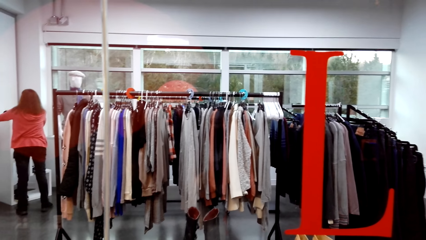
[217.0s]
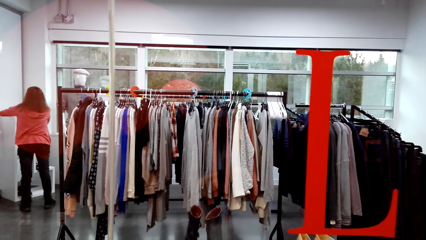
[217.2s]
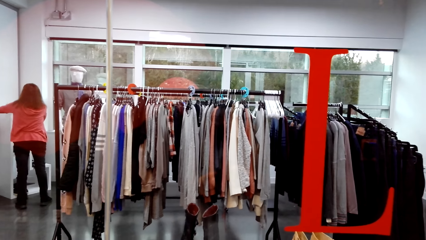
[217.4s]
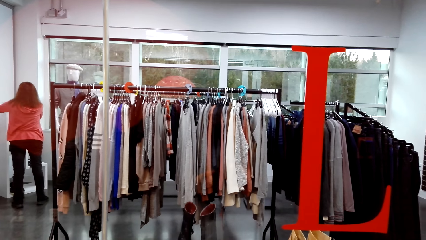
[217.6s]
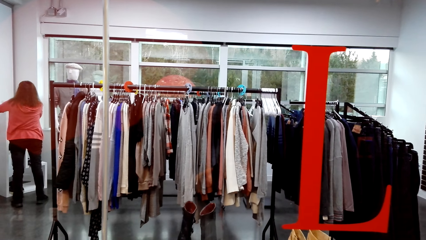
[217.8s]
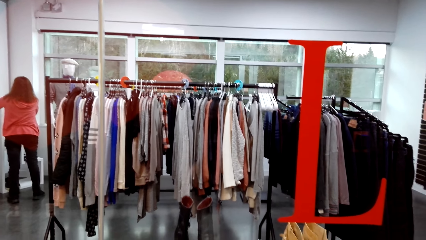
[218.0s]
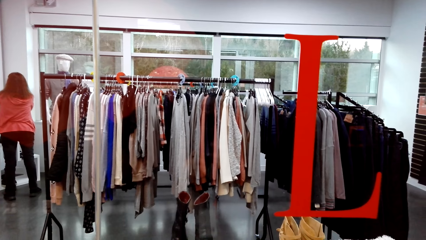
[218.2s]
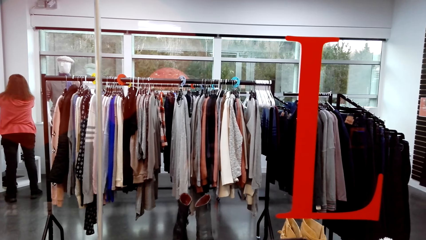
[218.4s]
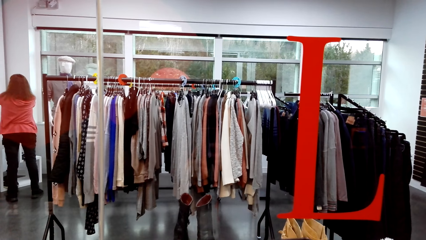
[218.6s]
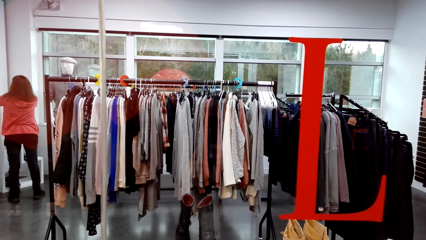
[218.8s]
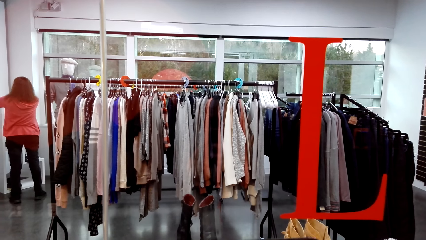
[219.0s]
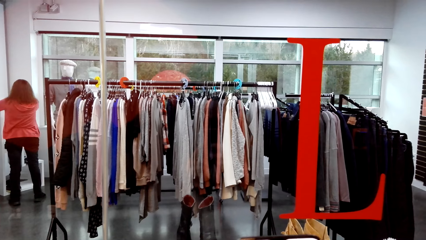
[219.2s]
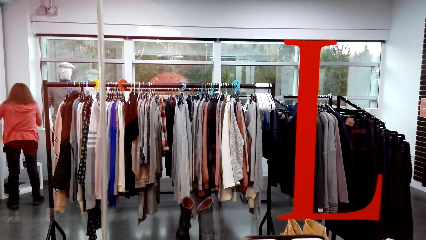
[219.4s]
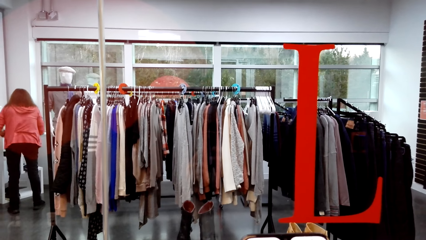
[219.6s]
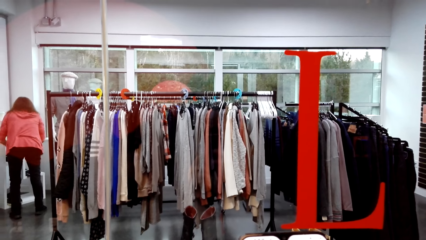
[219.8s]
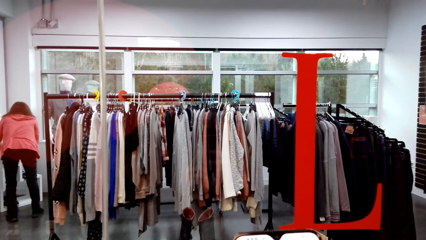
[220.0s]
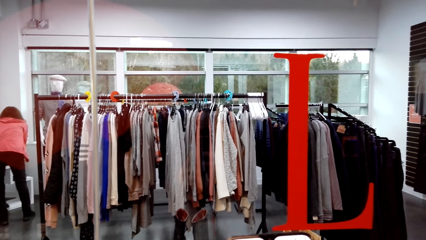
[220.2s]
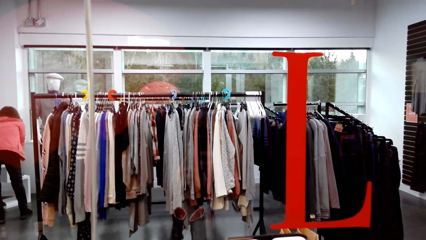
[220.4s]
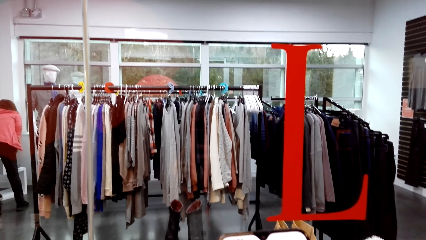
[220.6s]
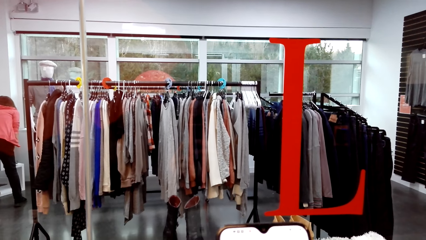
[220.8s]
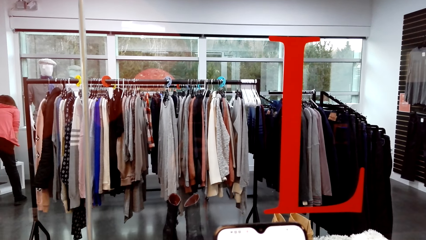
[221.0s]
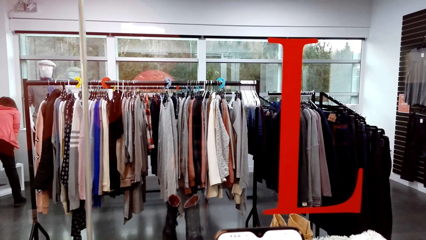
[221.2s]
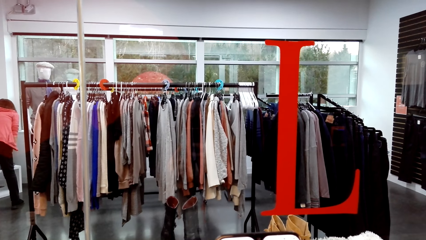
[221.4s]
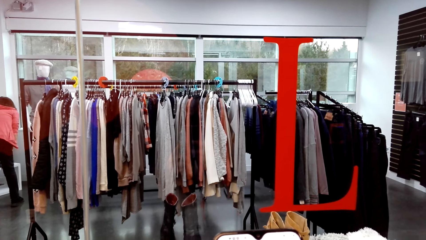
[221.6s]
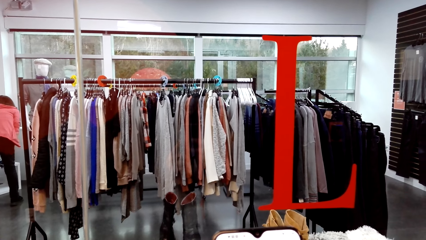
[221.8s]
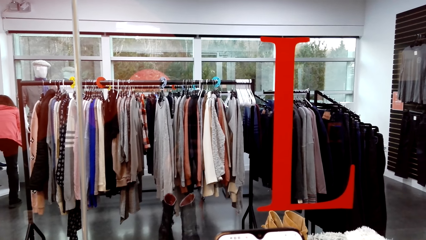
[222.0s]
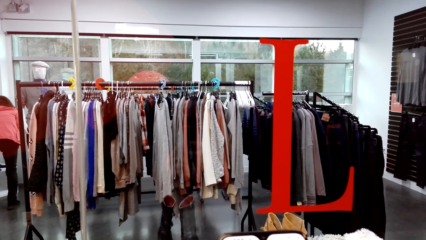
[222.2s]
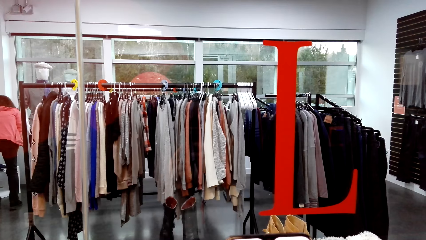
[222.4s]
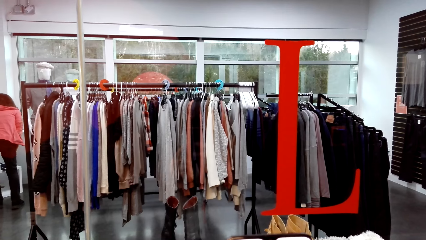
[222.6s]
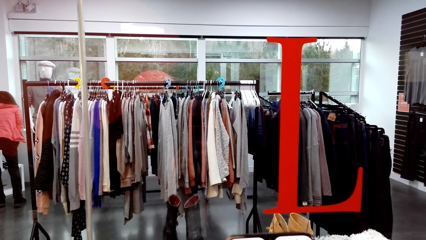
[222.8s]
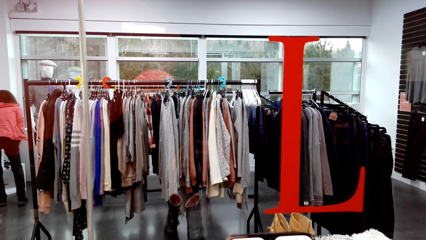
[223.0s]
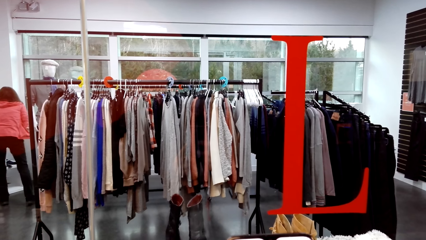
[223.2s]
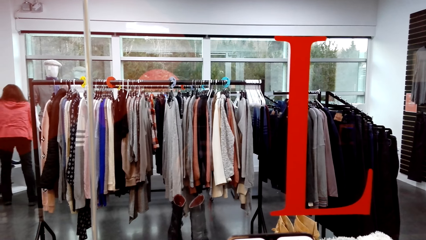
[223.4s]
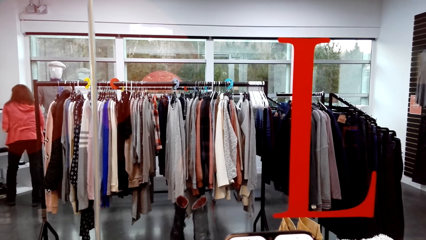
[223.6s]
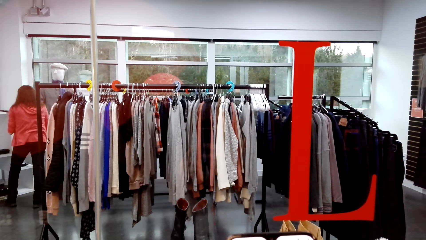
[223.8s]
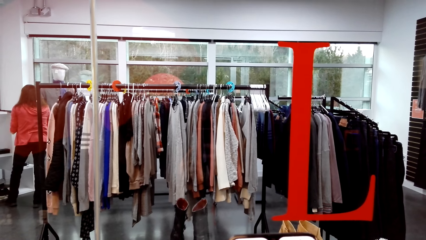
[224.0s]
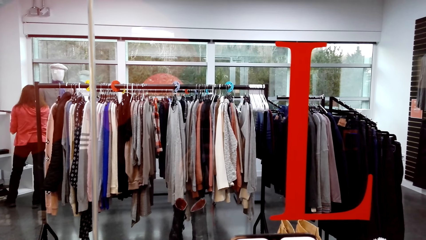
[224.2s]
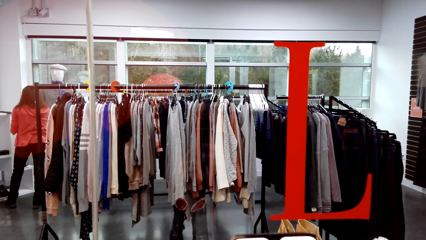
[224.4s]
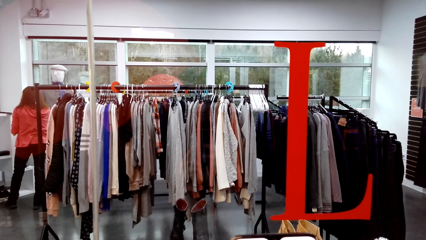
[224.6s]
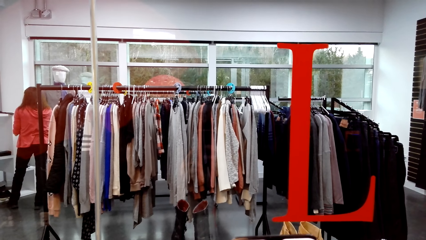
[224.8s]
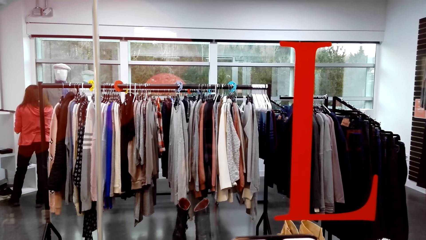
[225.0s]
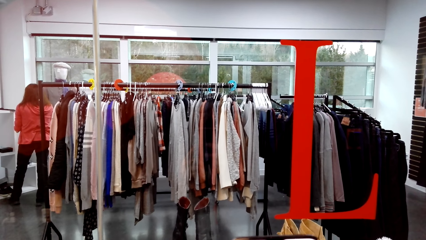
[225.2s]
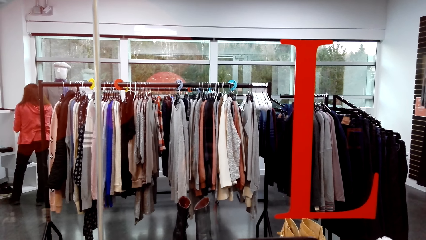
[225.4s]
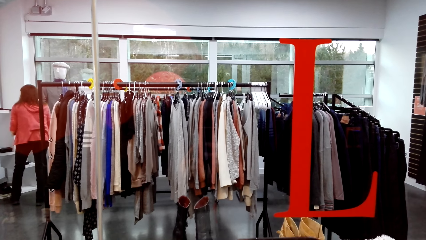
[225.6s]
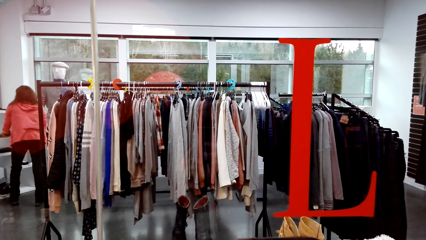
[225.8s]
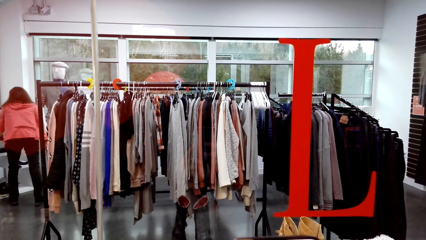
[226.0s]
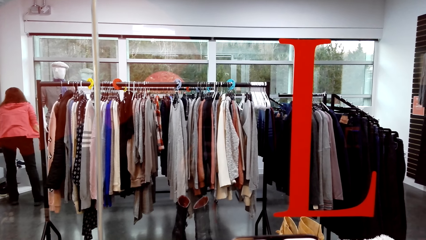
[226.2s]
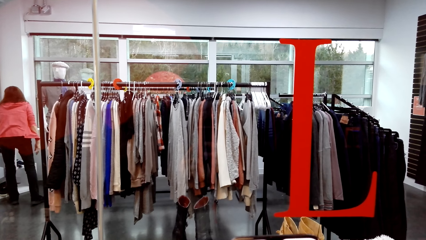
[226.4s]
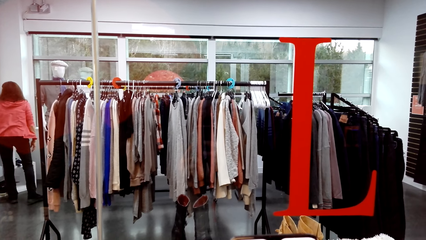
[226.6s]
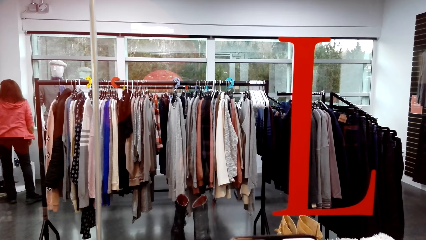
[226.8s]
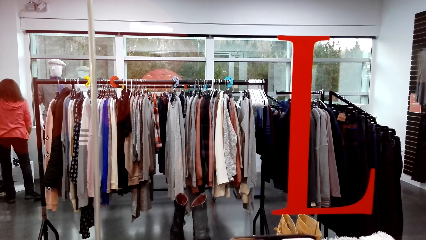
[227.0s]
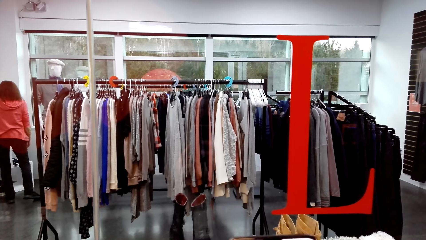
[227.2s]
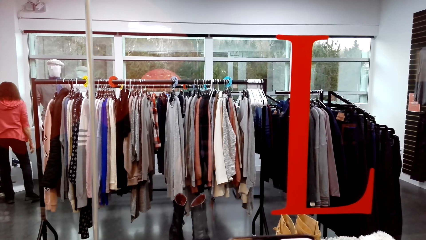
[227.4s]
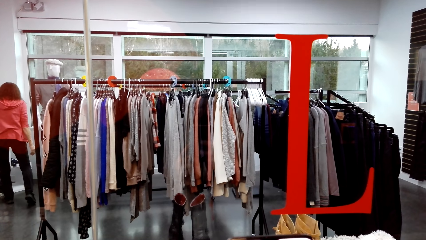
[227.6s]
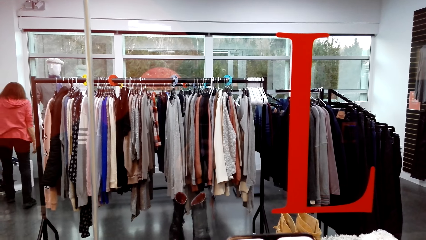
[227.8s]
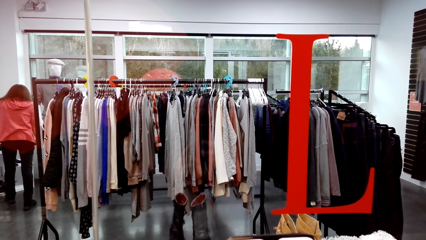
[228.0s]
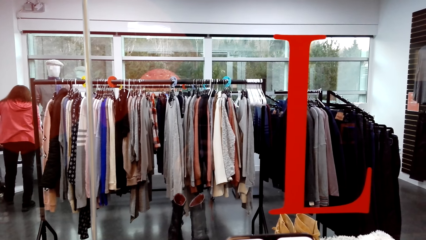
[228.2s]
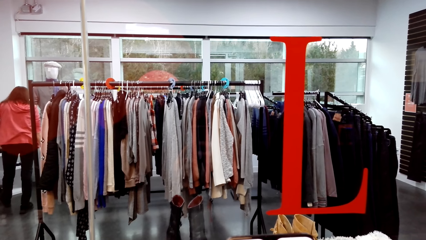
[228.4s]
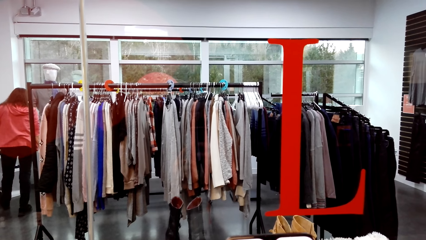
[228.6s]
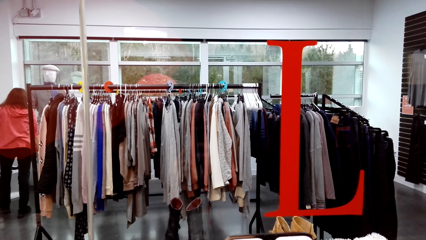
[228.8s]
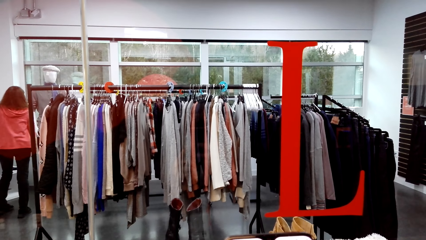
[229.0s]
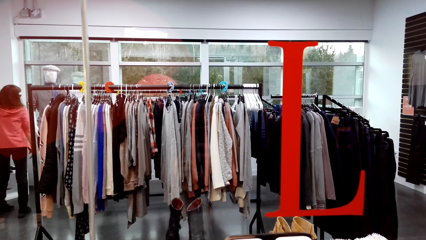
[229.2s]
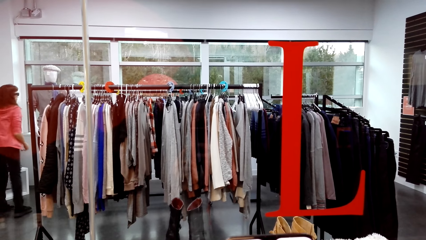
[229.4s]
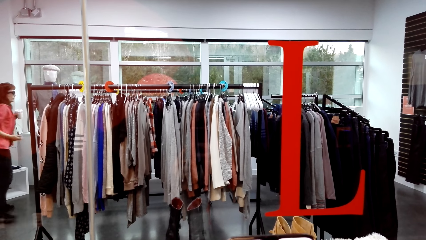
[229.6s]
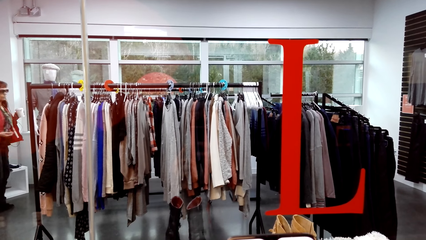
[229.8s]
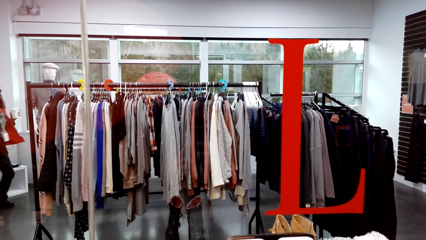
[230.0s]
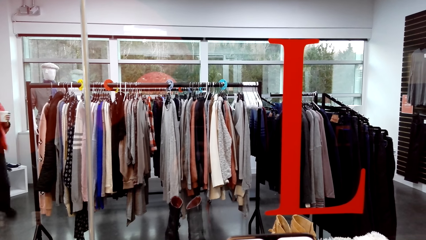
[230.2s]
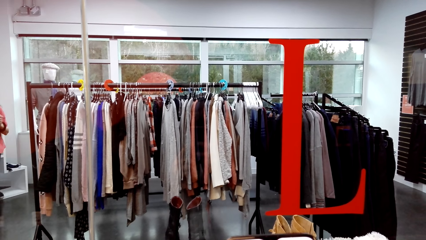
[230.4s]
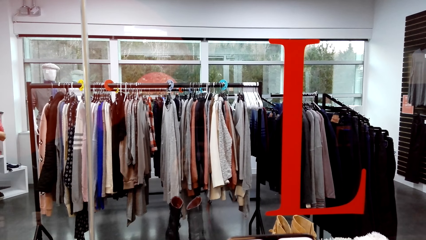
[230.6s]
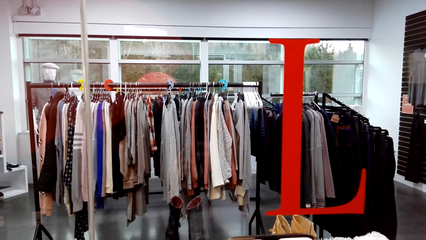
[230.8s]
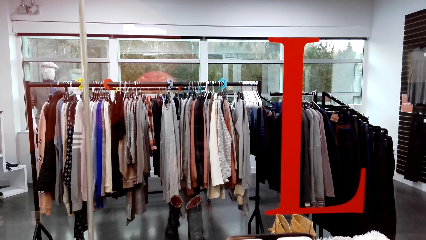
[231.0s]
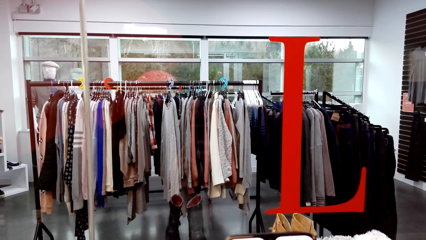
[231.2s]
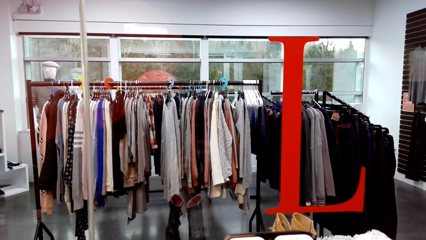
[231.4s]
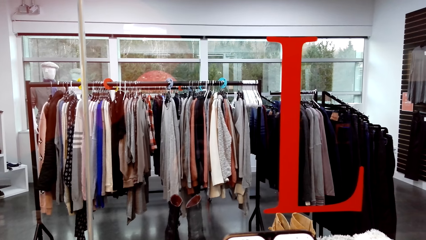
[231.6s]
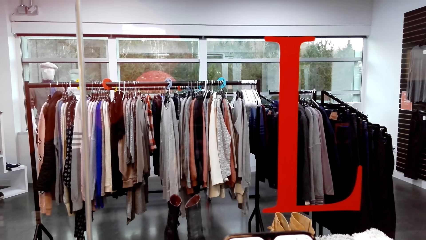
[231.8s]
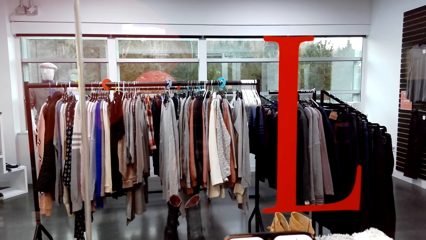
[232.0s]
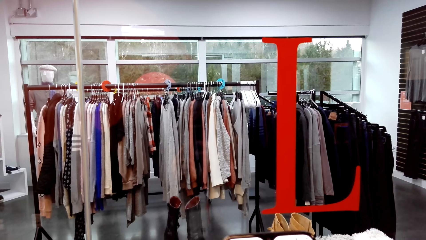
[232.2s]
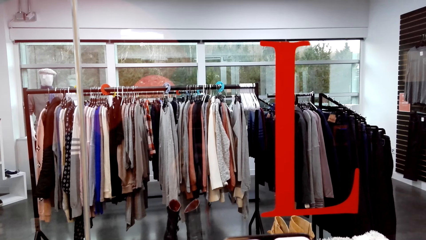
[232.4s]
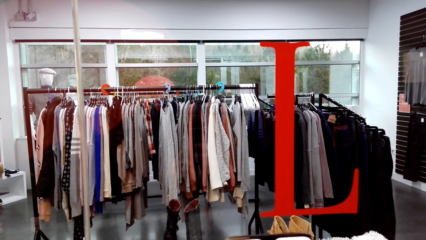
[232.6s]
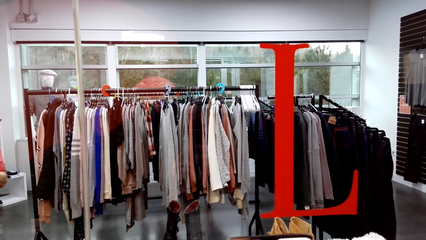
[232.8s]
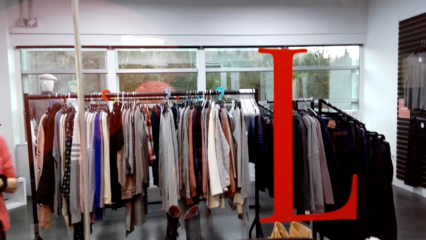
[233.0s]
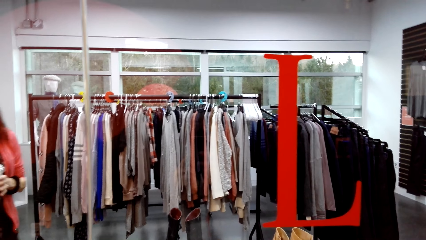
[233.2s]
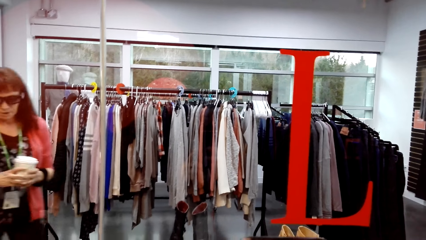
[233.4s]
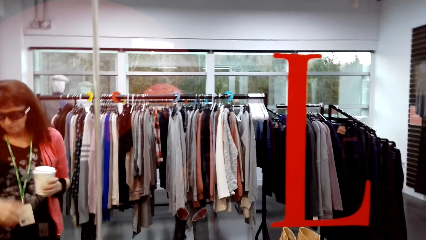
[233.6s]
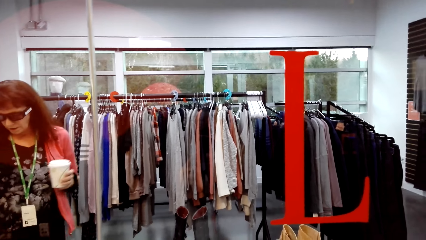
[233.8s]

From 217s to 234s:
The camera wearer looks at the phone. A lady walks.
